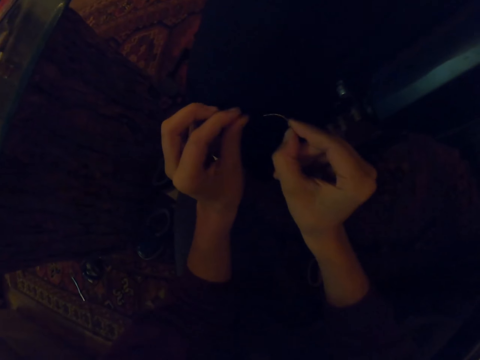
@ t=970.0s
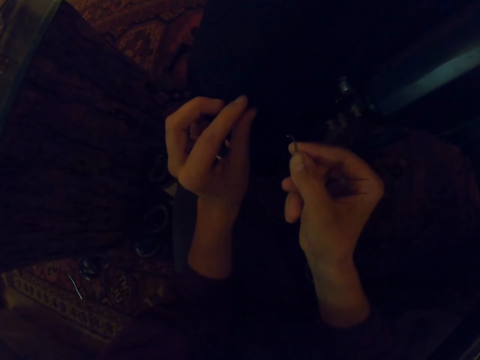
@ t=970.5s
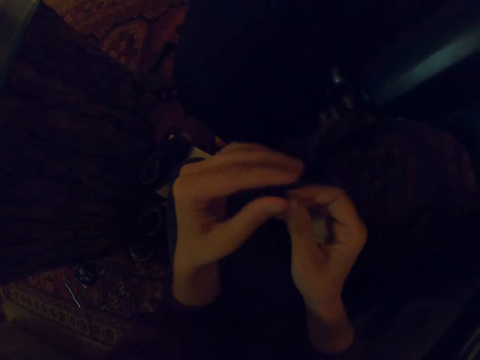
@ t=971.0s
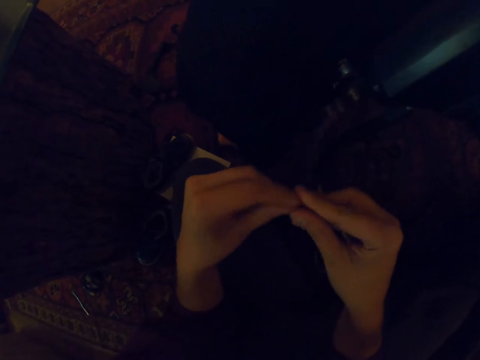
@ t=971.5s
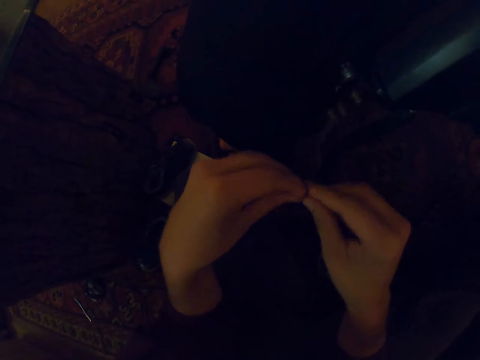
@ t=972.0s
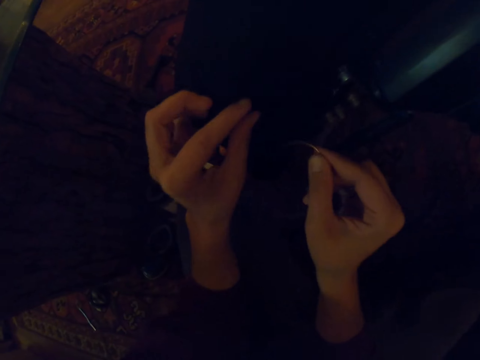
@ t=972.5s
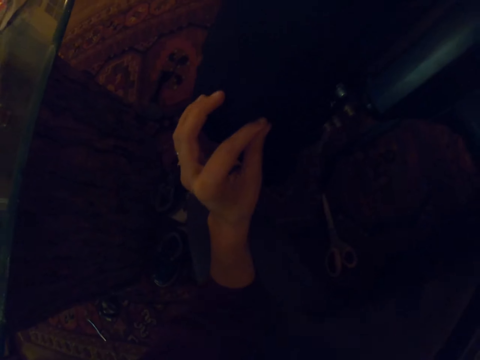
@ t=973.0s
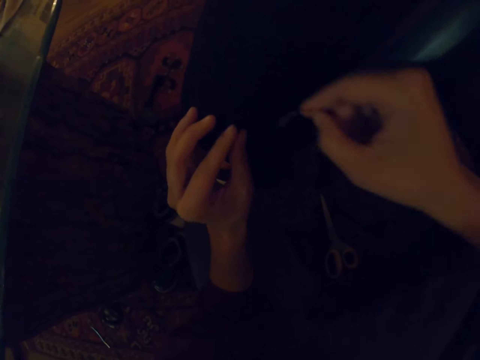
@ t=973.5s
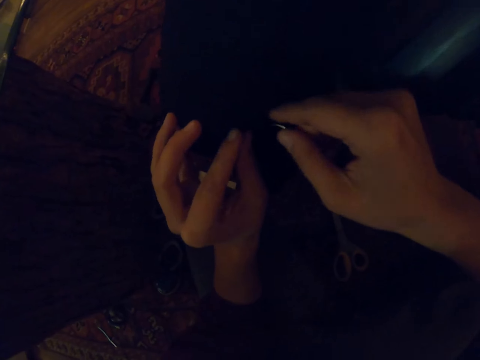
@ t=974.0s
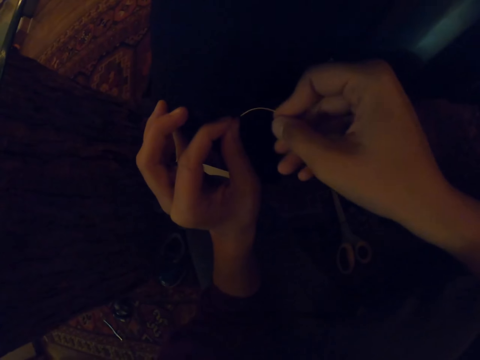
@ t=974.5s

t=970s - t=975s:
The camera wearer puts the needle on the seat.

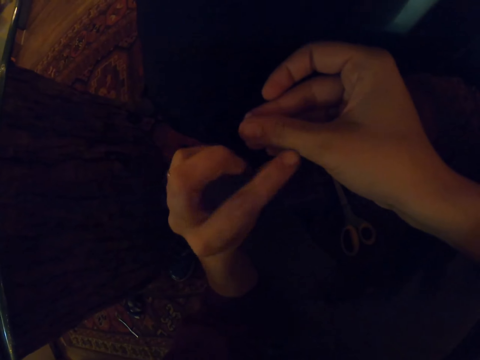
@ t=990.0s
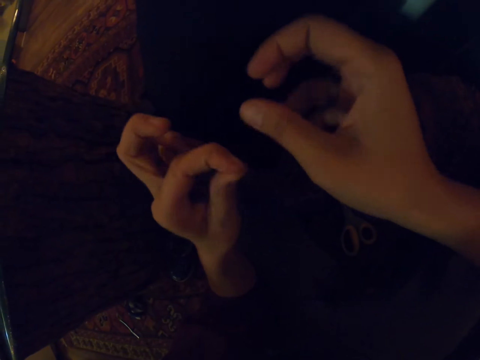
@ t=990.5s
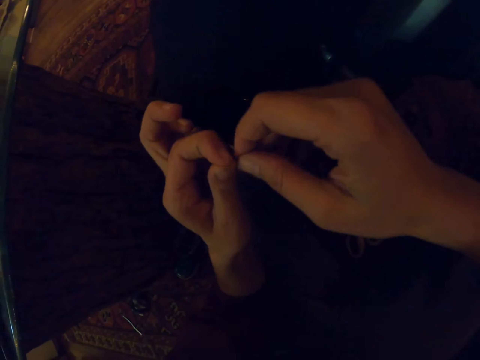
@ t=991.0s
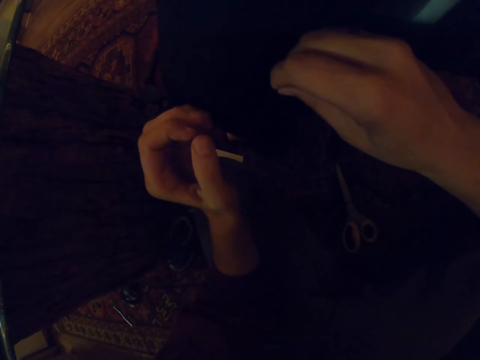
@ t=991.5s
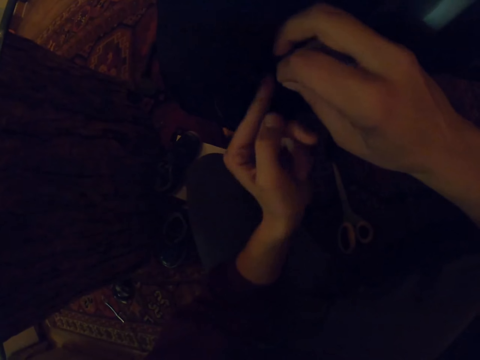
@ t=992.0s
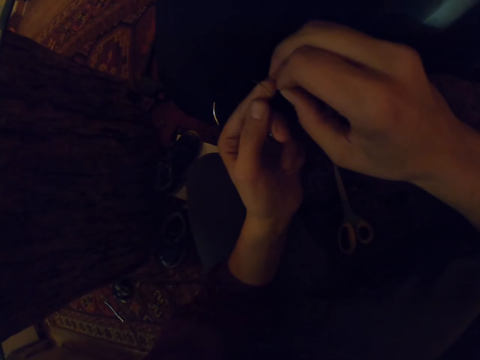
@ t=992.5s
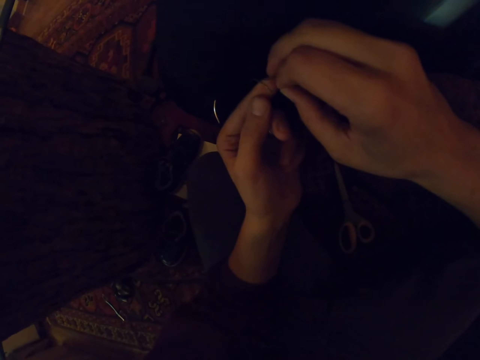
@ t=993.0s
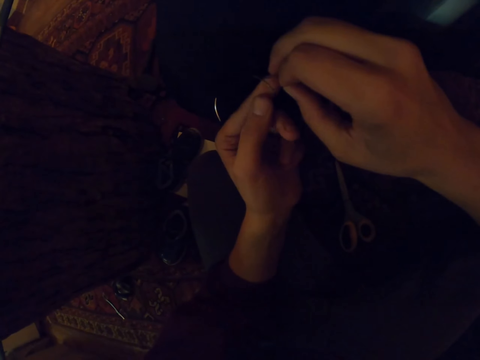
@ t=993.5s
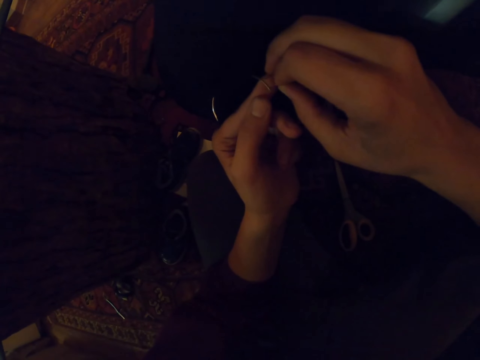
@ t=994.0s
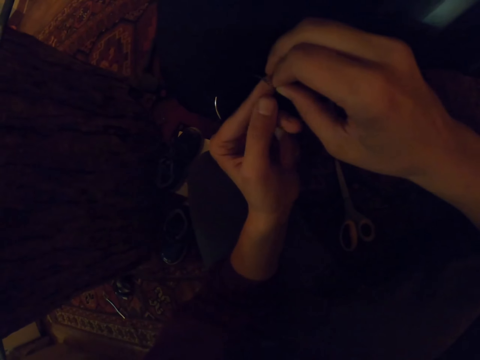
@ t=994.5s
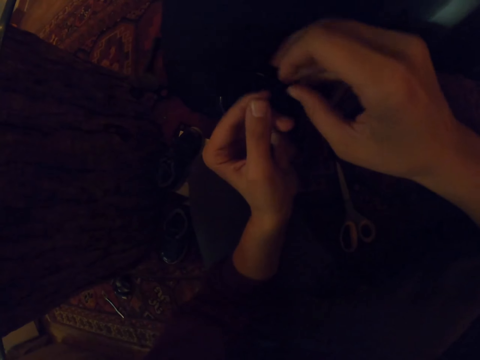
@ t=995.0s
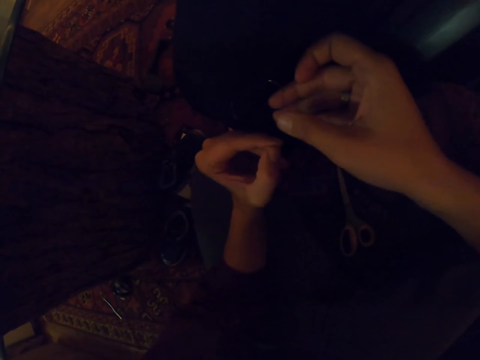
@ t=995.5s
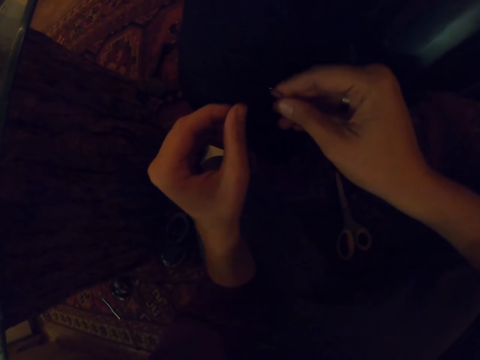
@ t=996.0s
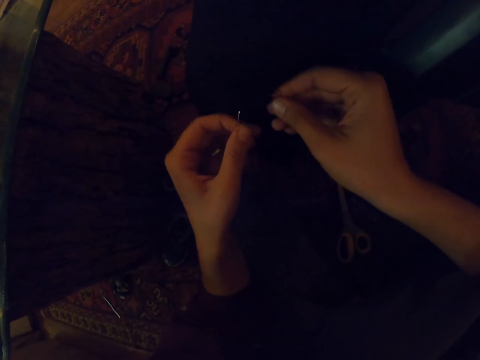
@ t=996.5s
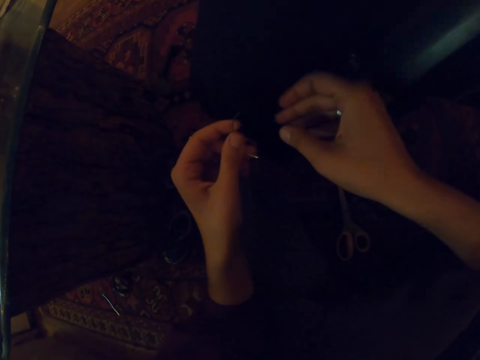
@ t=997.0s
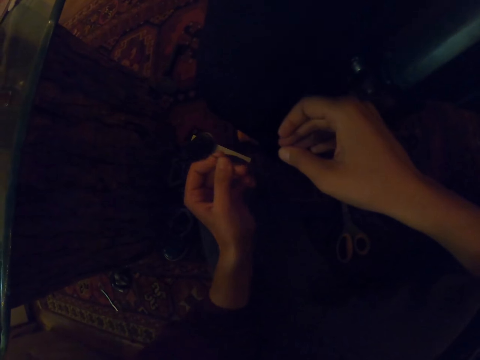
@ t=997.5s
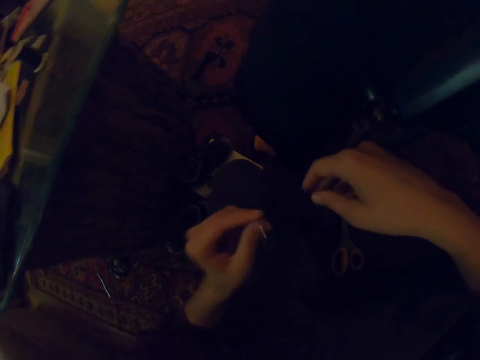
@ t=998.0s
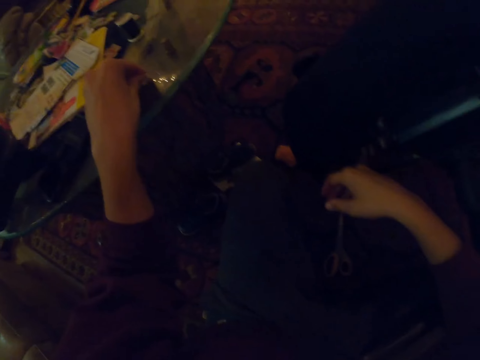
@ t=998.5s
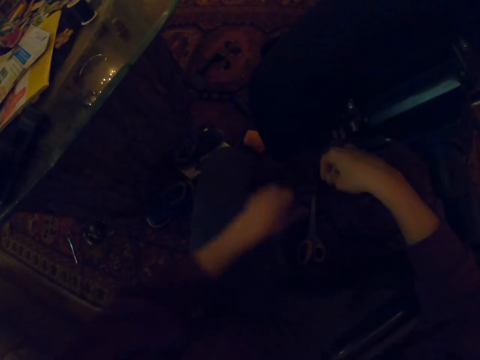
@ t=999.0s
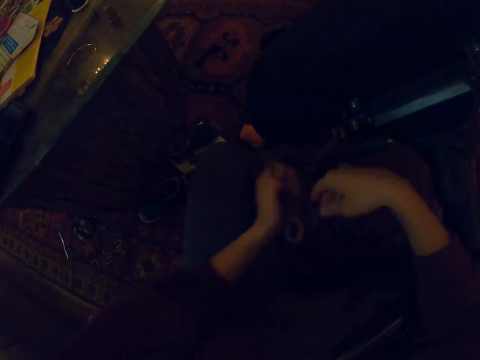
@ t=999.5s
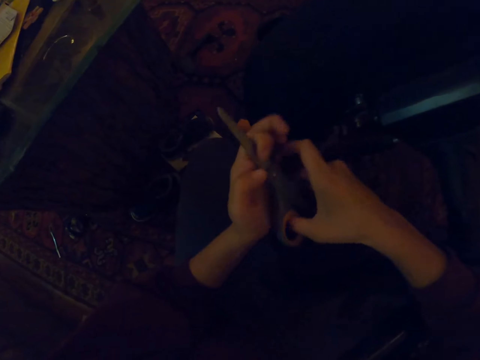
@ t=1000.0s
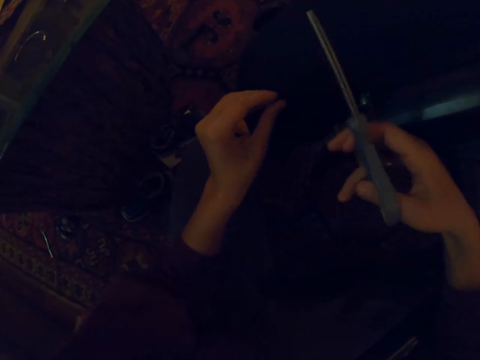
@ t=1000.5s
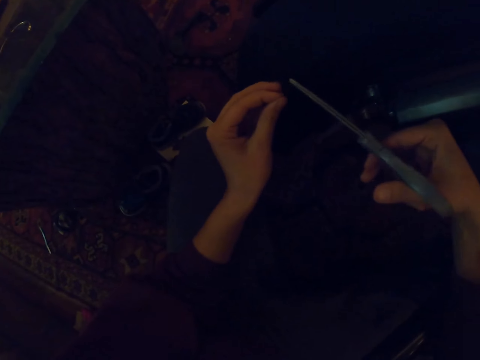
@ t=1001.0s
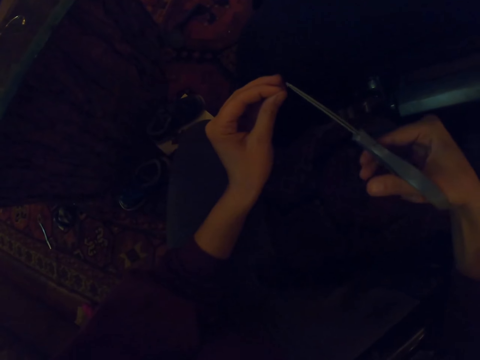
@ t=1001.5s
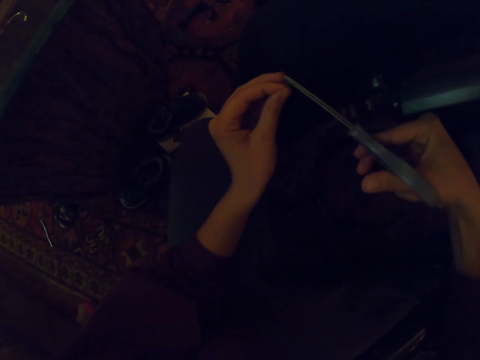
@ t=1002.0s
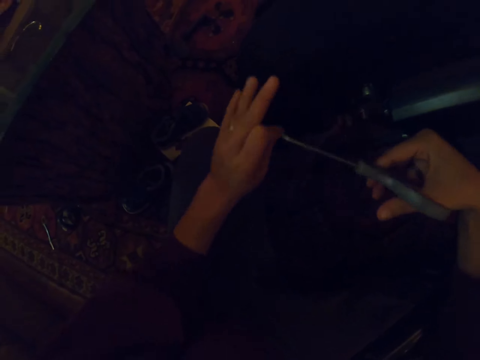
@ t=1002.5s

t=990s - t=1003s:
The camera wearer puts the thread on the needle. They sew the seat. They drop the needle on the table. They pick up the scissors. They cut the thread.

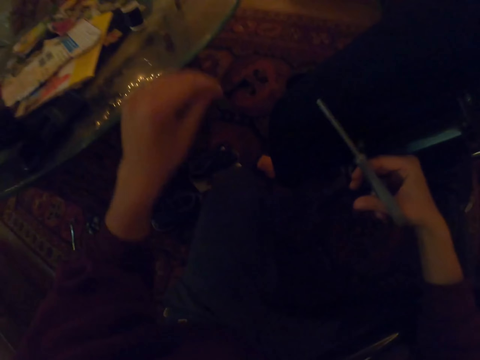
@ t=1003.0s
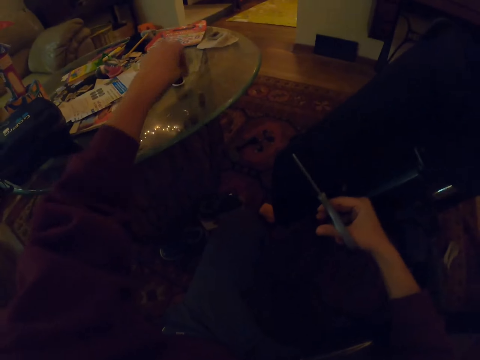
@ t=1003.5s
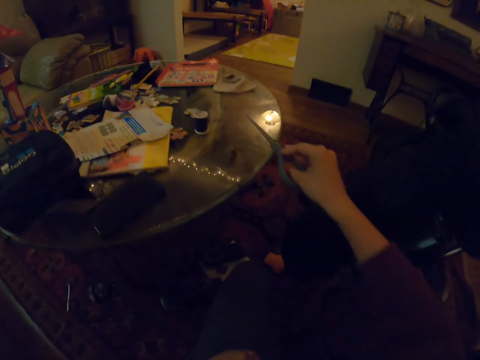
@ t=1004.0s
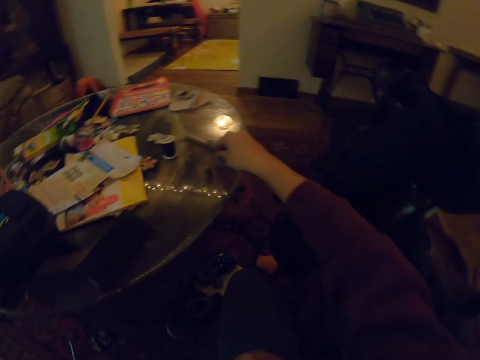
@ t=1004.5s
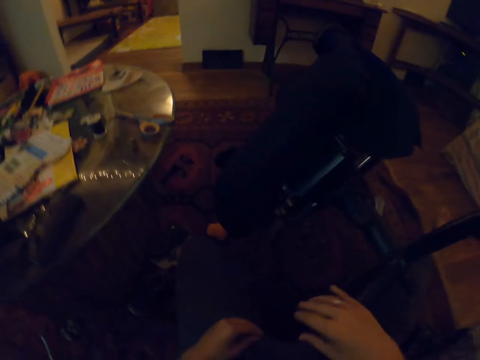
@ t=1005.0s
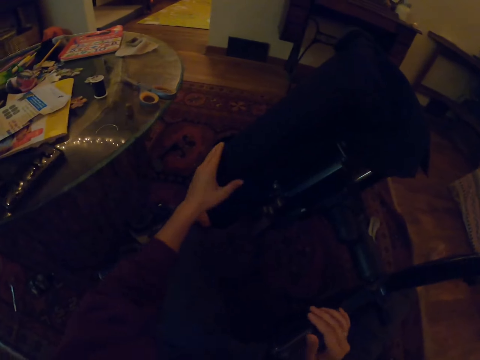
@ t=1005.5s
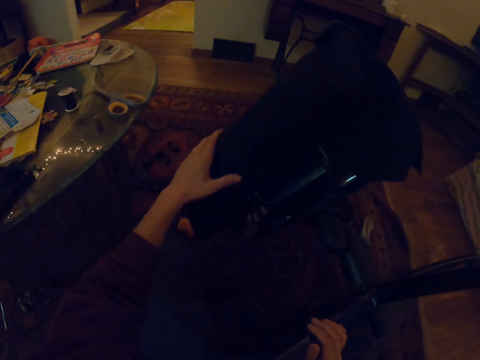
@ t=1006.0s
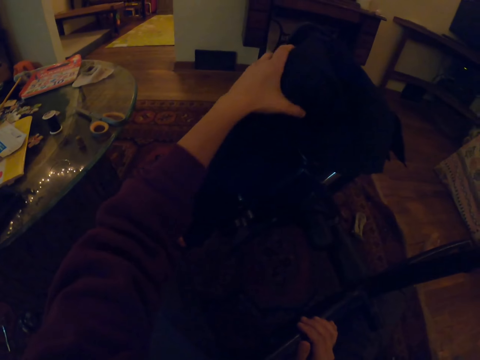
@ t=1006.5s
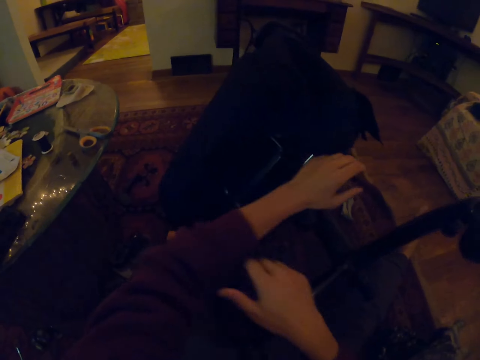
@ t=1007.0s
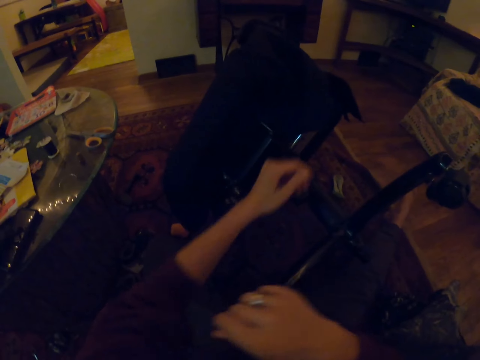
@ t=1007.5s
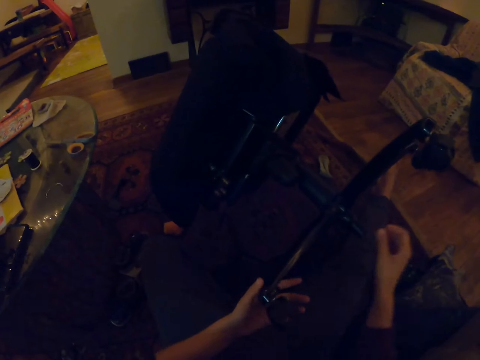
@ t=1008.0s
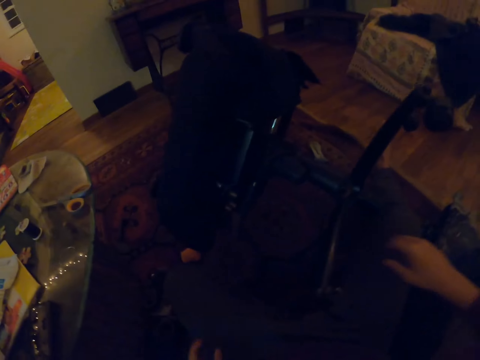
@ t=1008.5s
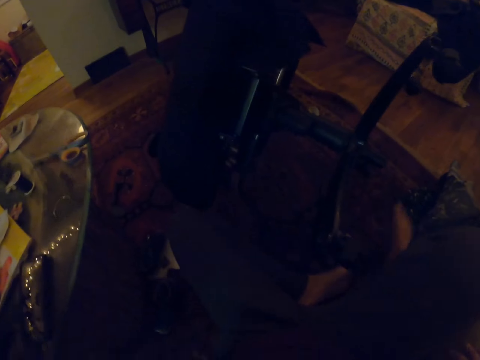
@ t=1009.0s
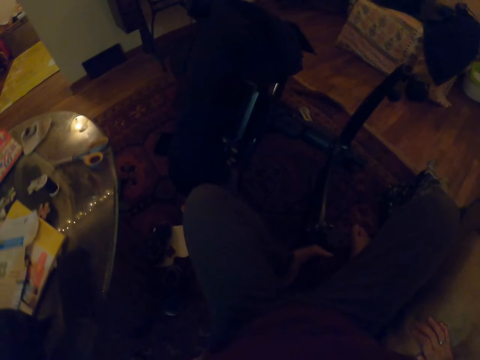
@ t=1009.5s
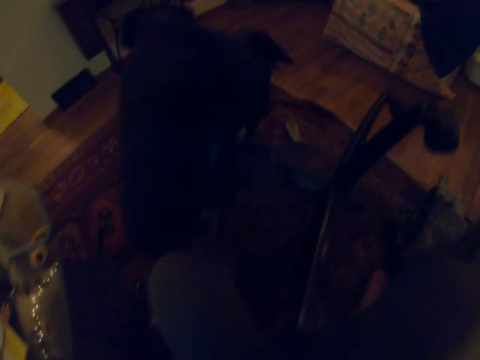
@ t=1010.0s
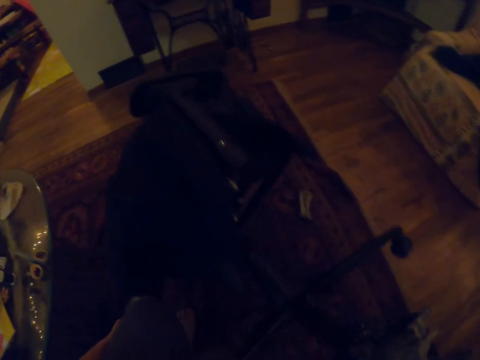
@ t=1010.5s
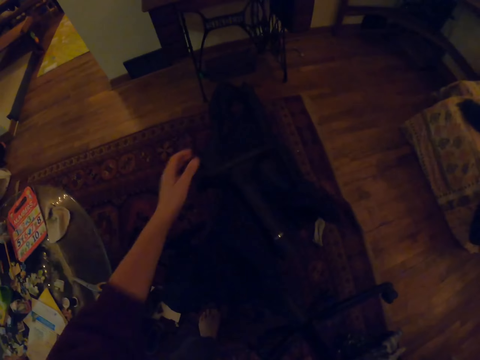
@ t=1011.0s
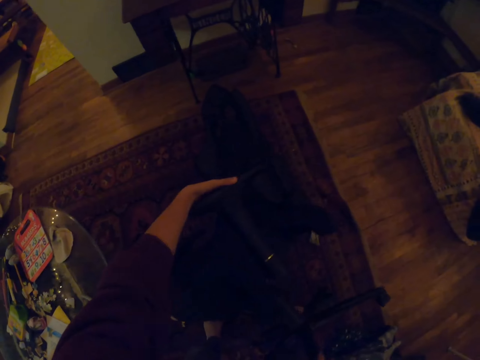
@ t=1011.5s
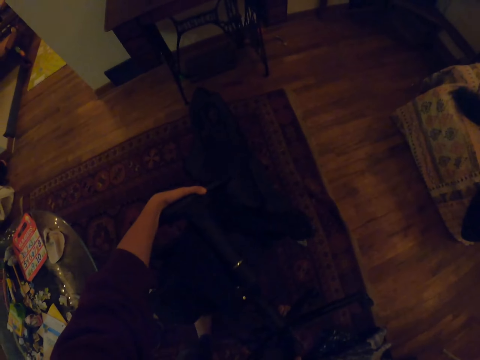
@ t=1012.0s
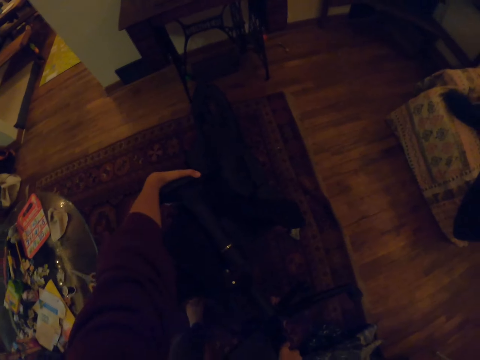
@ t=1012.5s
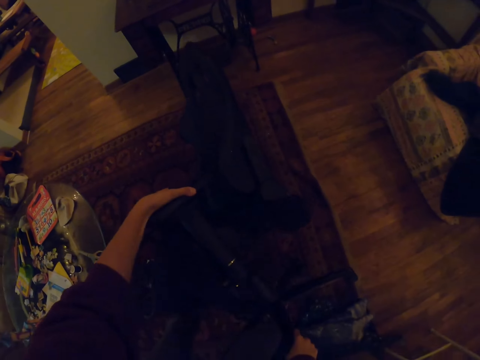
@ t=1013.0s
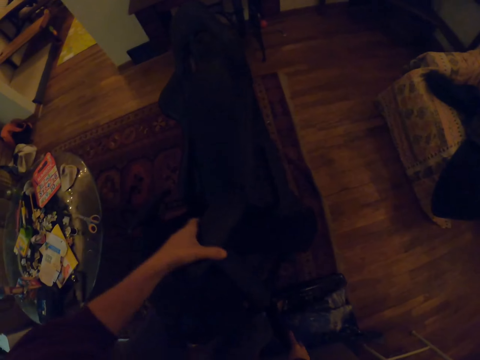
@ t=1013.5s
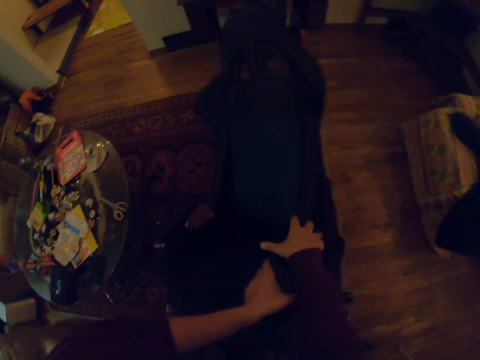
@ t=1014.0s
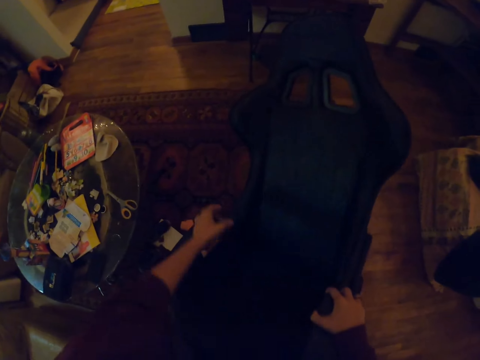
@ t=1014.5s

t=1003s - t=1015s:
The camera wearer places the piece of thread on the table. They drop the scissors on the table. They touch the seat. They inspect the chair. They stand up. They pick up the chair. They pull the seat up.
